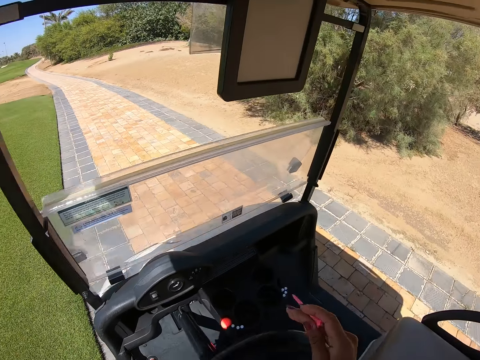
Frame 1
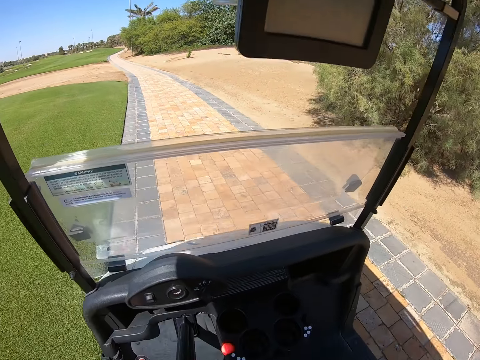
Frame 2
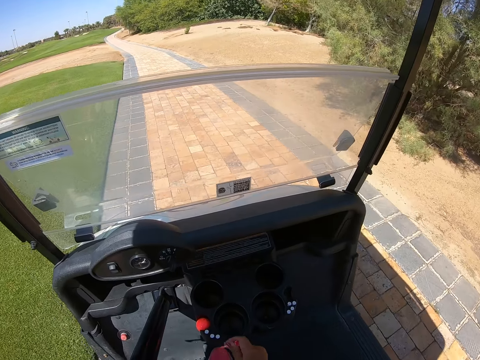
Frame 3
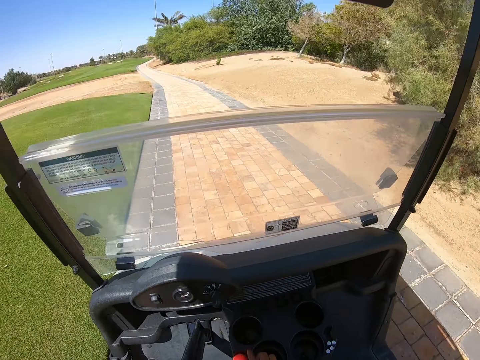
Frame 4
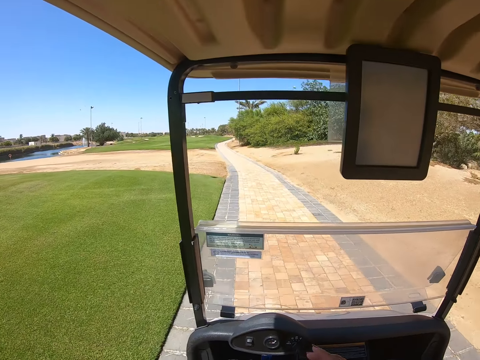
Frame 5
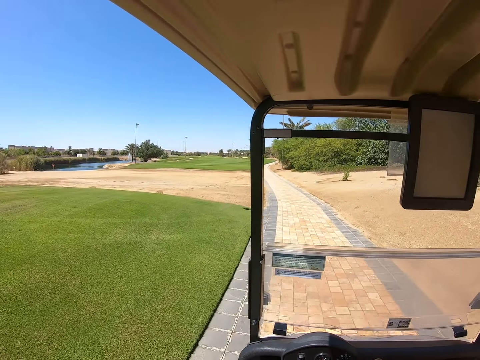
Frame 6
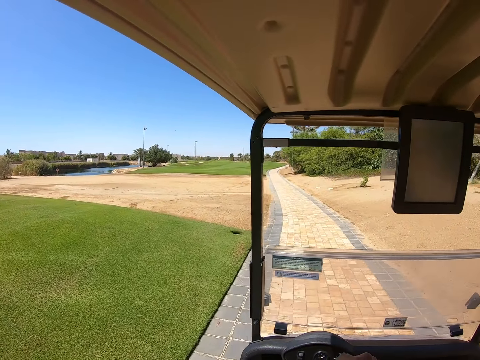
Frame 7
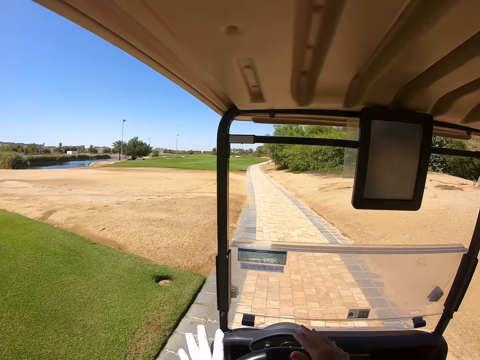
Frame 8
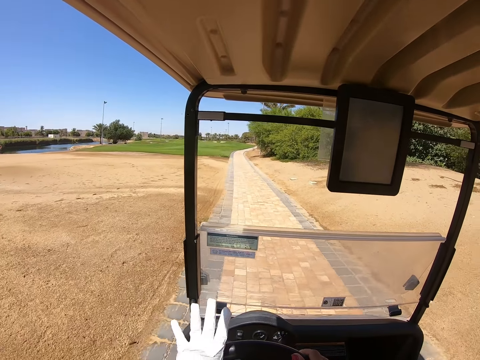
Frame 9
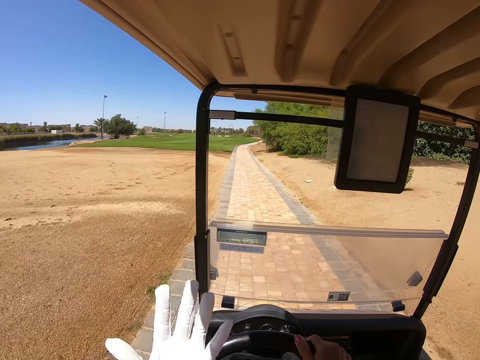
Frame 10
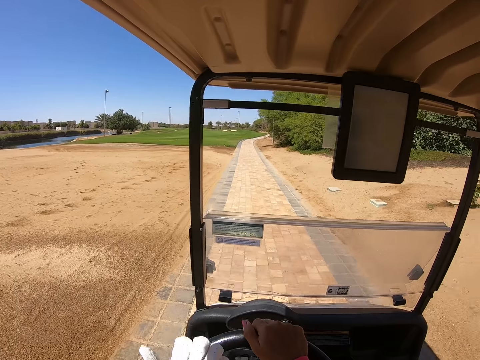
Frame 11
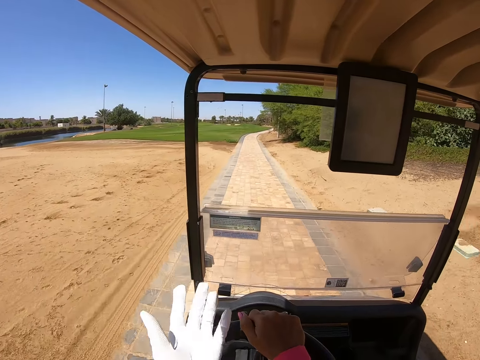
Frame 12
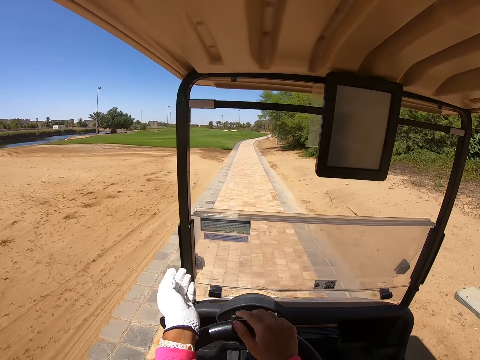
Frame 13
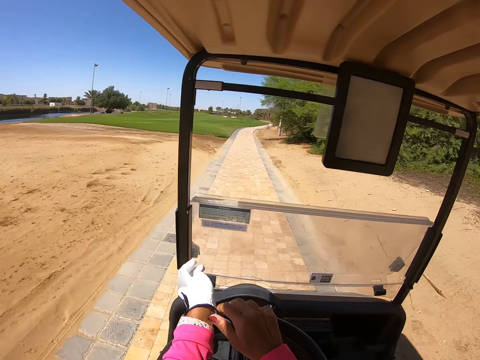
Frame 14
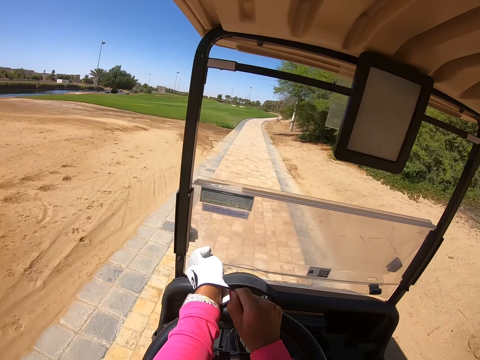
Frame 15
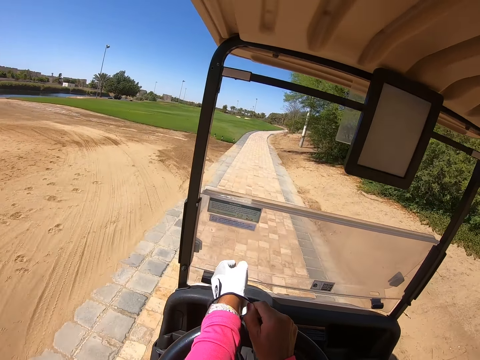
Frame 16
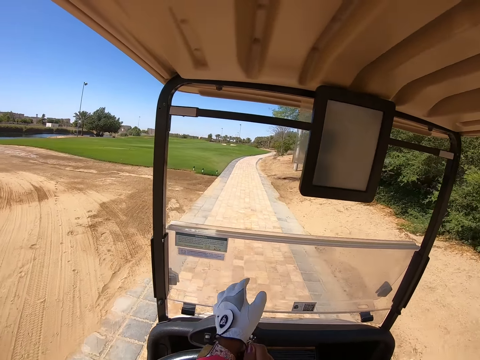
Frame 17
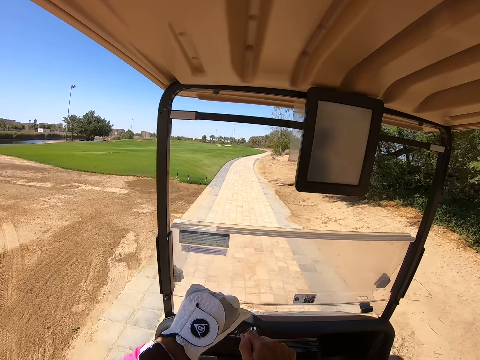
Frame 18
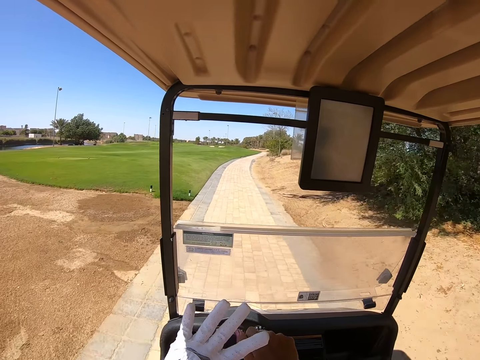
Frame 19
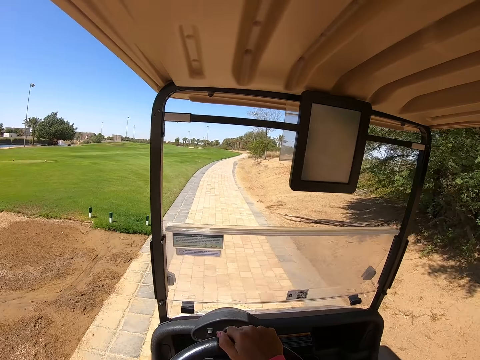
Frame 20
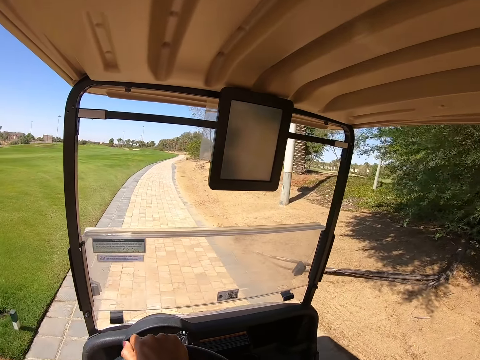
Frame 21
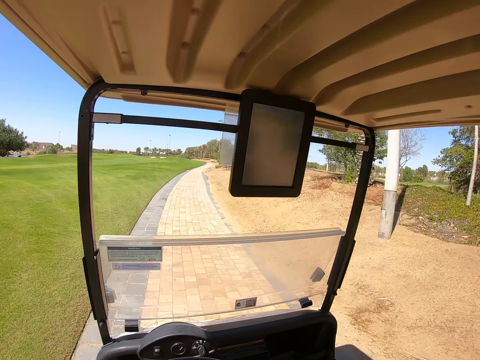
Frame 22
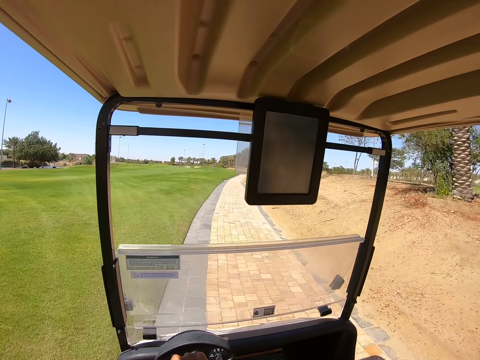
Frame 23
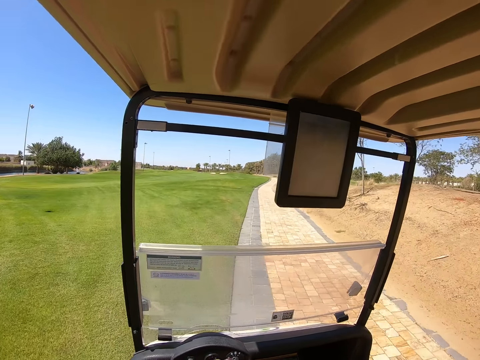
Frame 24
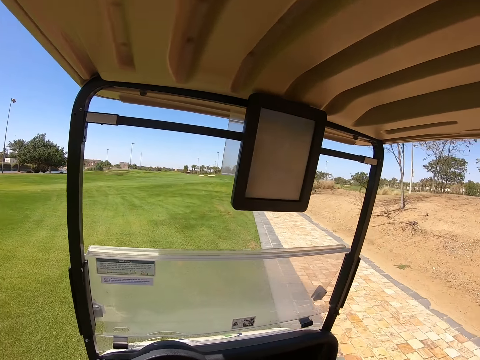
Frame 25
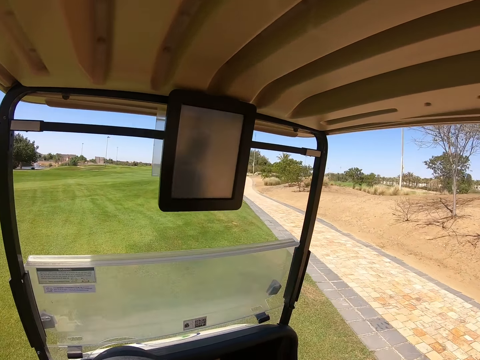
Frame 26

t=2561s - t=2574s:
The camera wearer sits. They drive the golf cart on the pavement. They touch a glove. They drive.

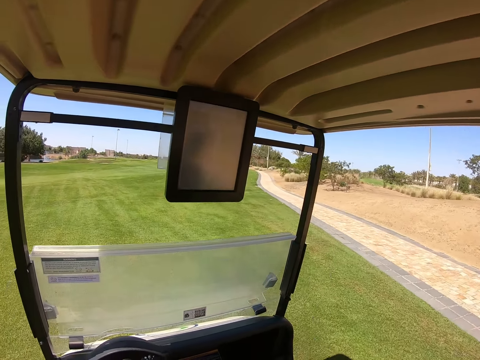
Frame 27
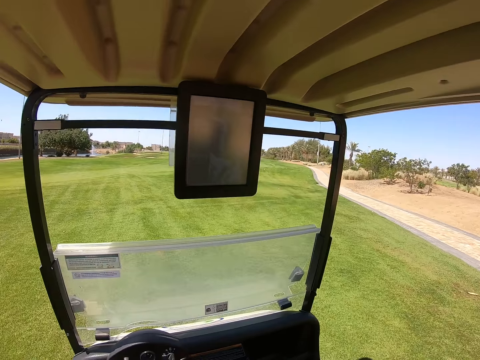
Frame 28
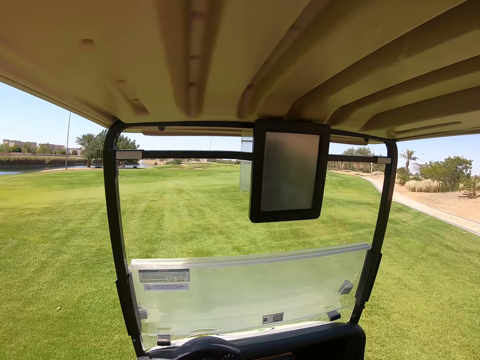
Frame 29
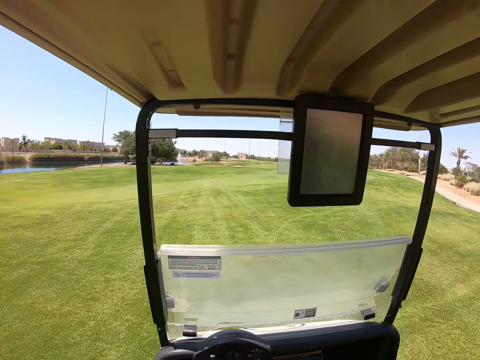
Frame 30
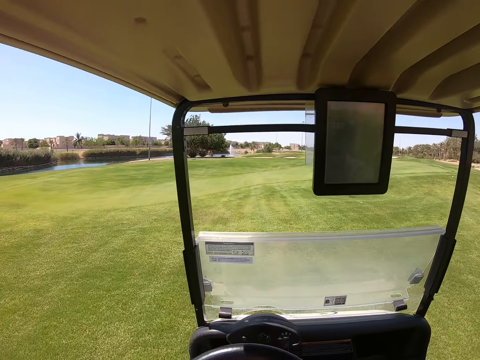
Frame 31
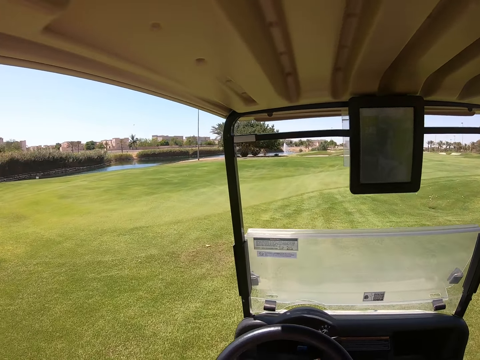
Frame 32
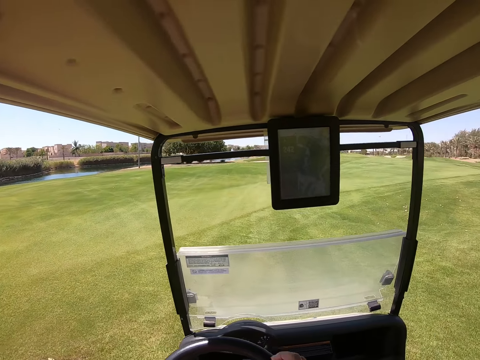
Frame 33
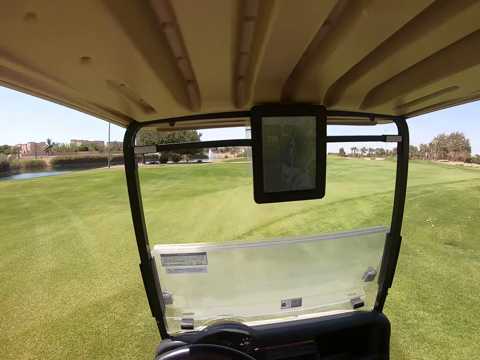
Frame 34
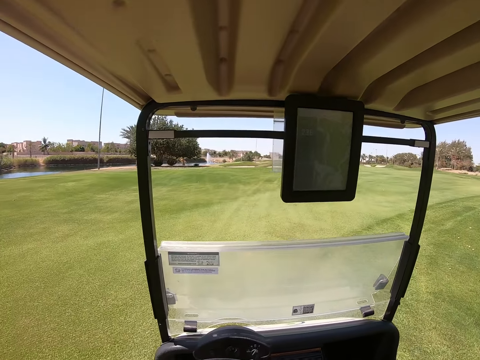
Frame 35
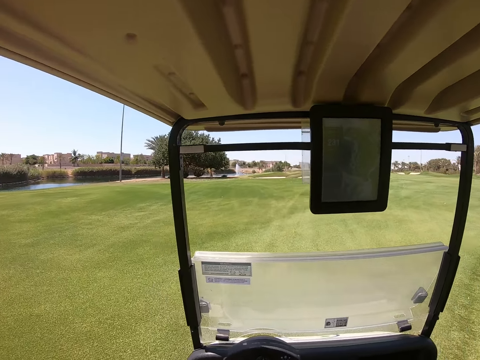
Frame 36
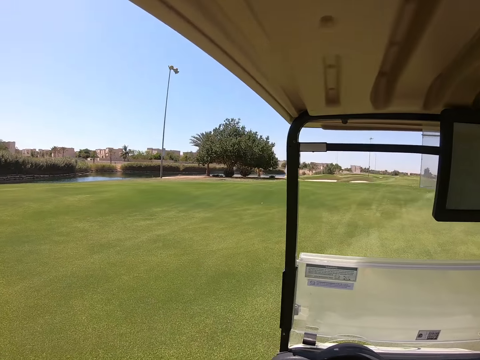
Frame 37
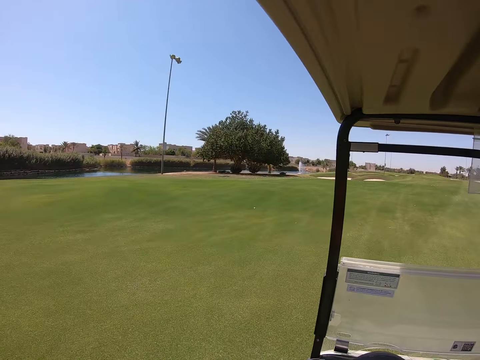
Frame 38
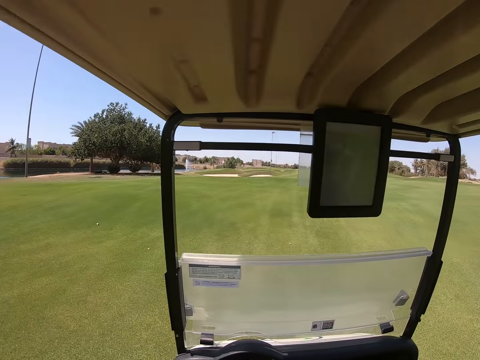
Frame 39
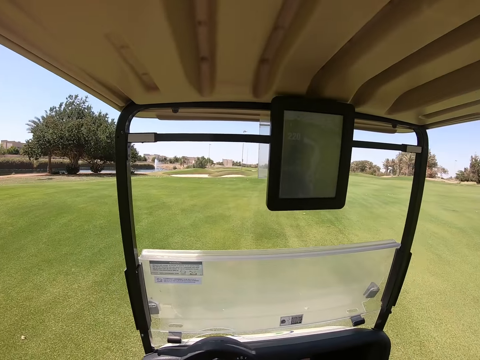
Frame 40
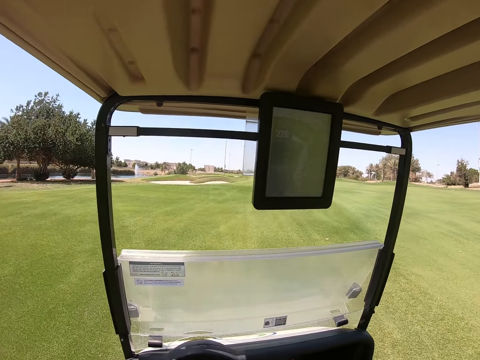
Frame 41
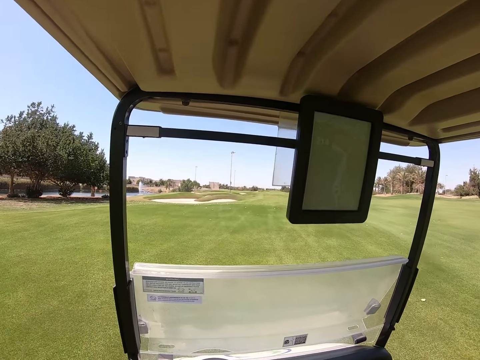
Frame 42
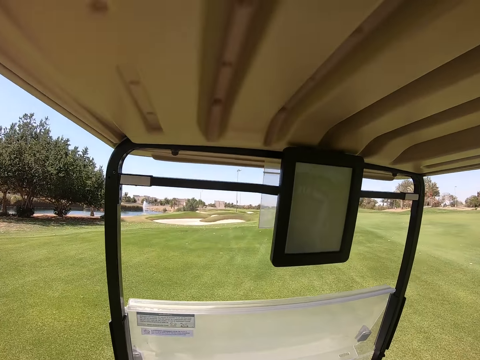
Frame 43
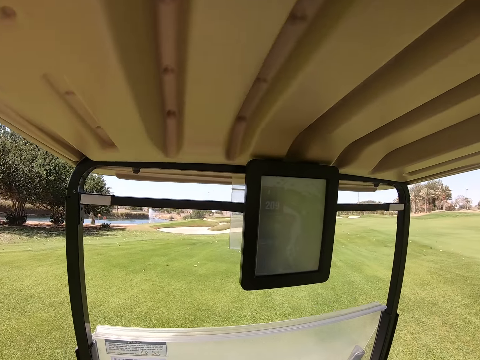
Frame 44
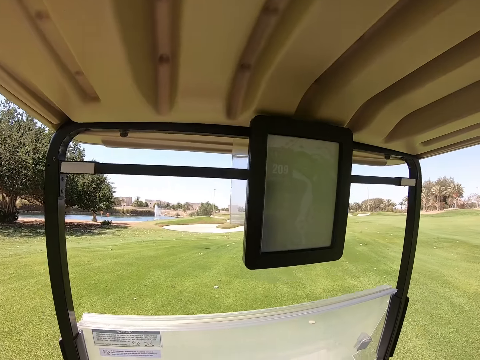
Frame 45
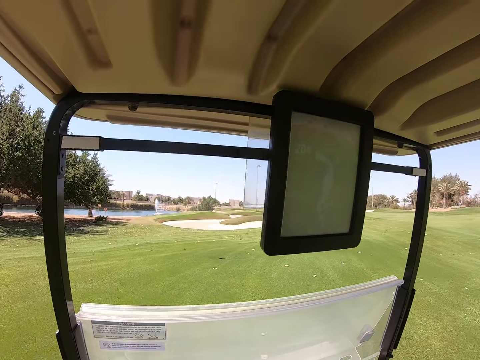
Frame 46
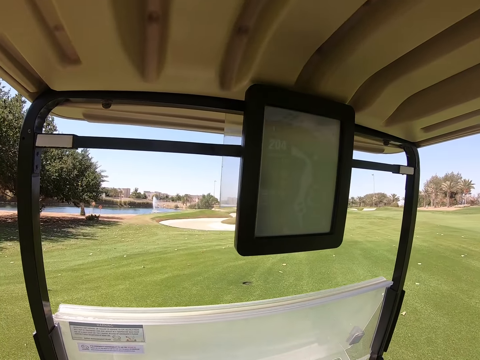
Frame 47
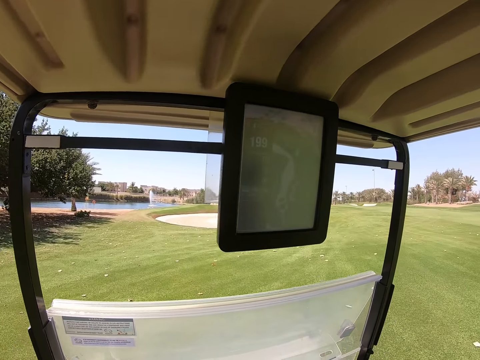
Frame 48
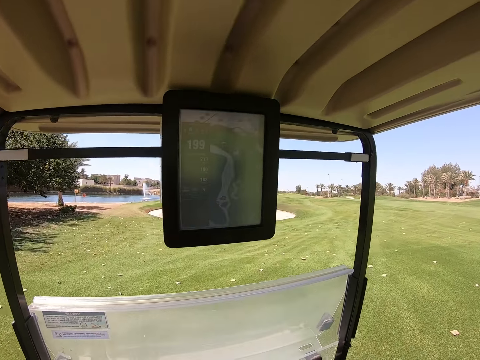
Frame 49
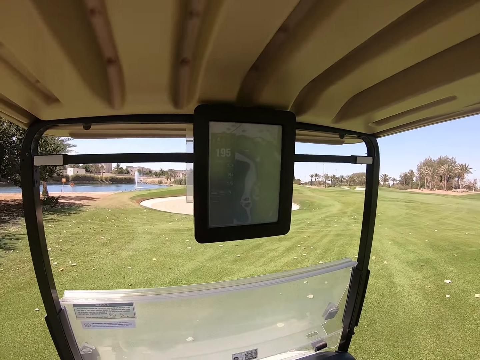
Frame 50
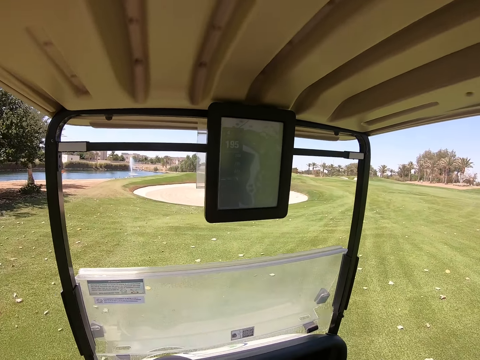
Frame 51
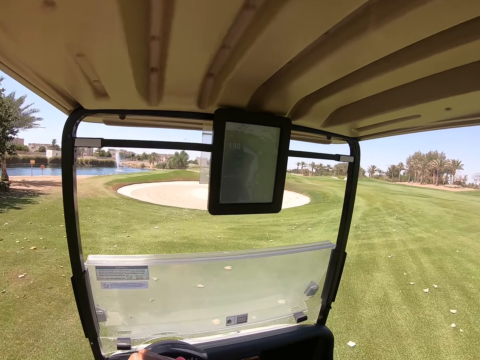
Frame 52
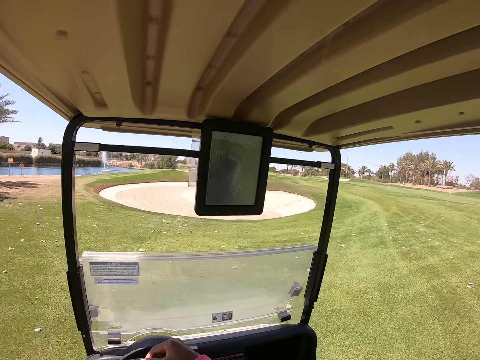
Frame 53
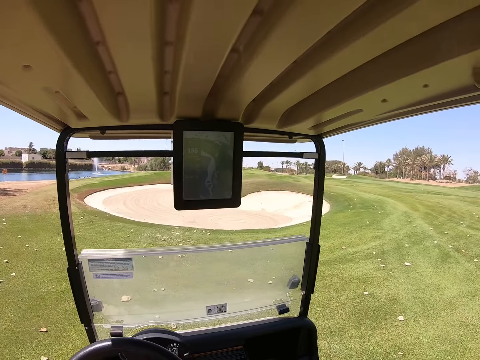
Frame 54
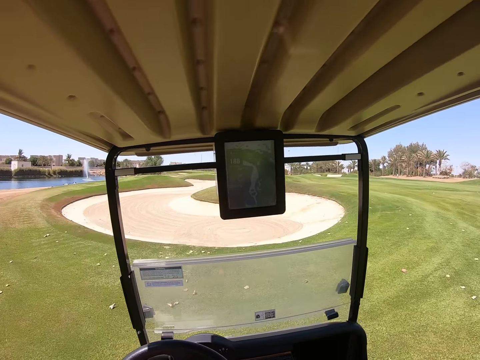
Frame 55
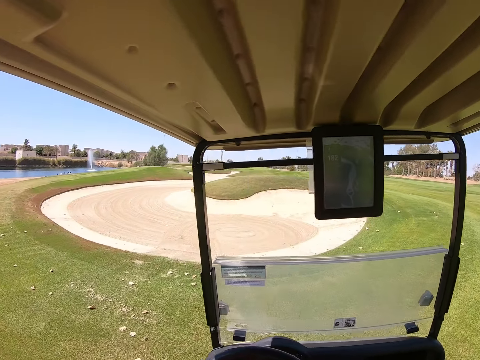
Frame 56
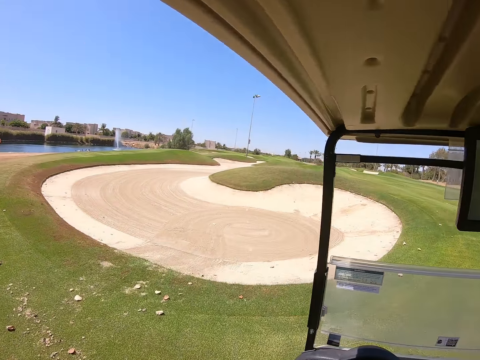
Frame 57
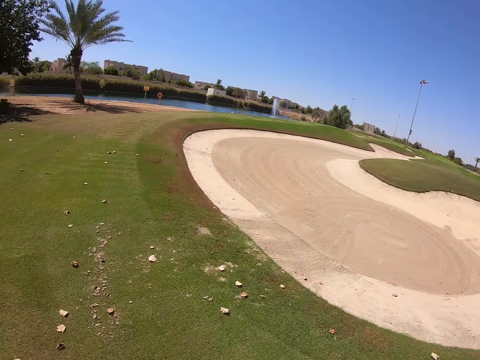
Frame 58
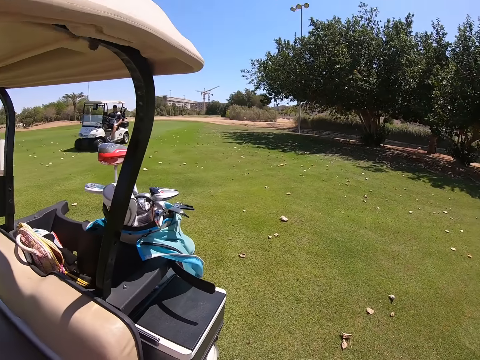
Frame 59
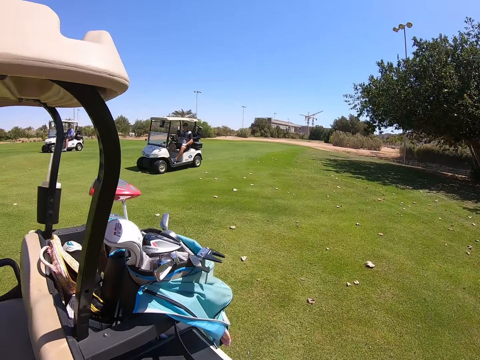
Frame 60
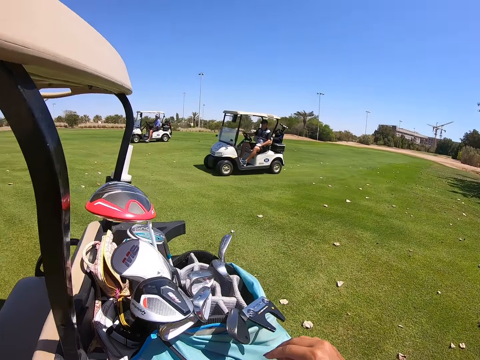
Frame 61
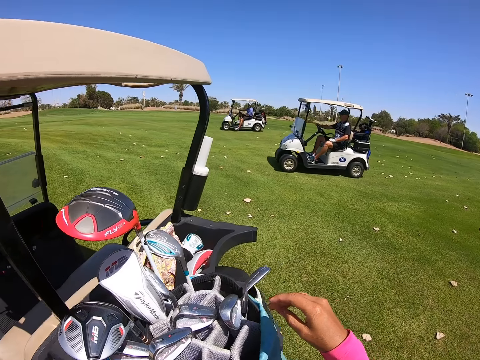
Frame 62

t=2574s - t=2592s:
The camera wearer drives the golf cart in the golf course. They turn around.
